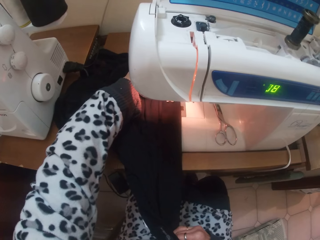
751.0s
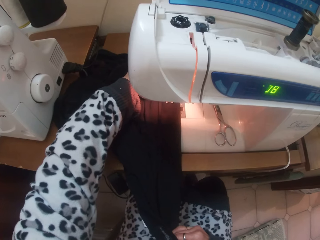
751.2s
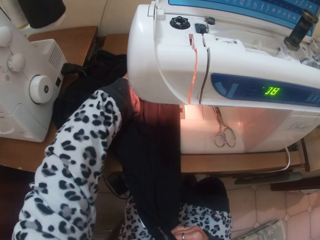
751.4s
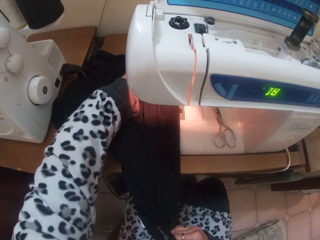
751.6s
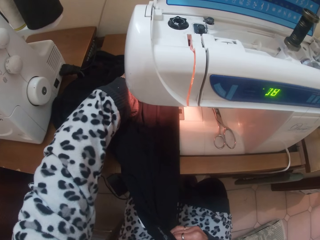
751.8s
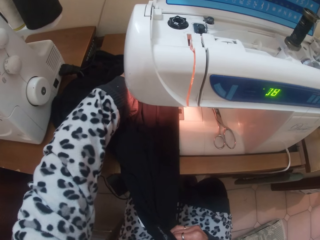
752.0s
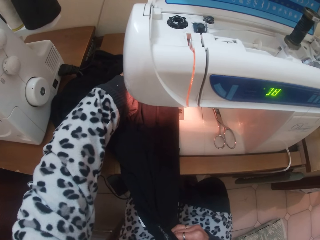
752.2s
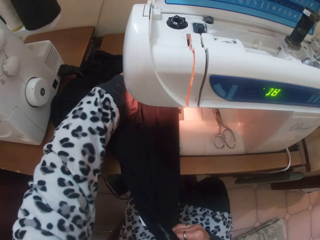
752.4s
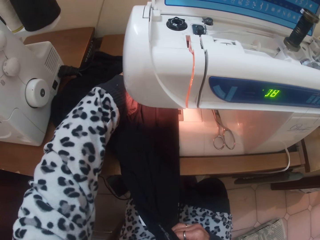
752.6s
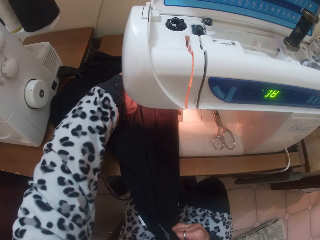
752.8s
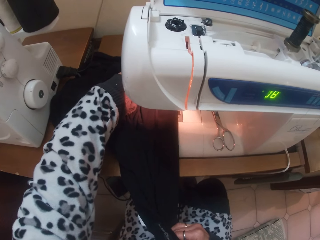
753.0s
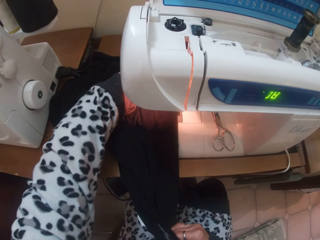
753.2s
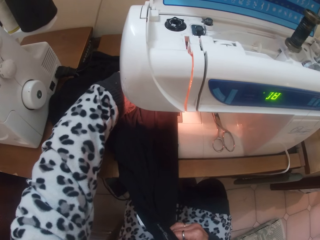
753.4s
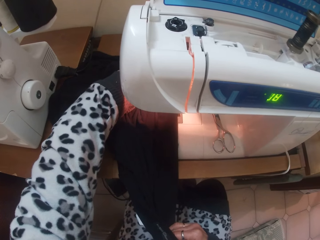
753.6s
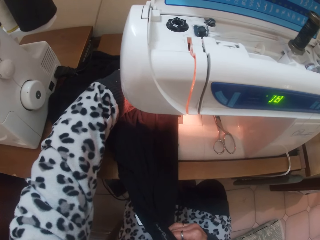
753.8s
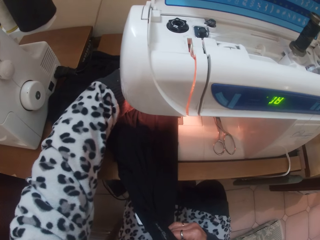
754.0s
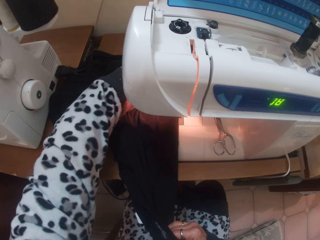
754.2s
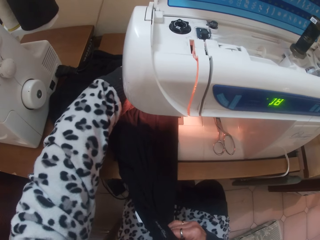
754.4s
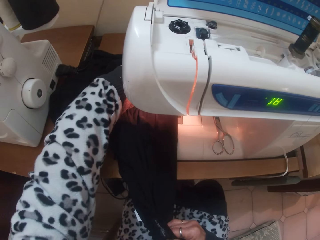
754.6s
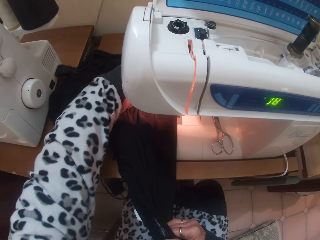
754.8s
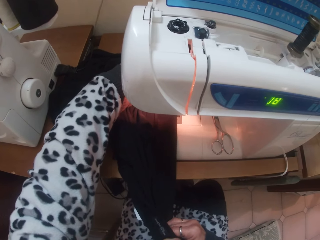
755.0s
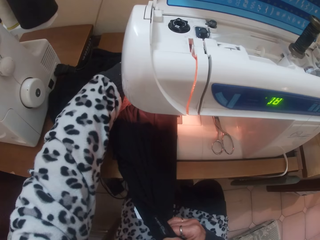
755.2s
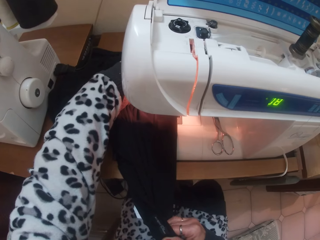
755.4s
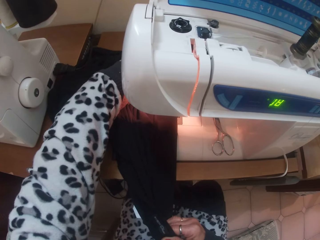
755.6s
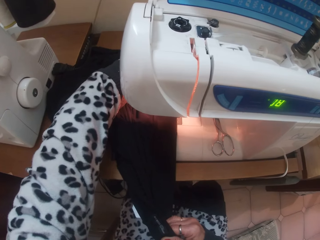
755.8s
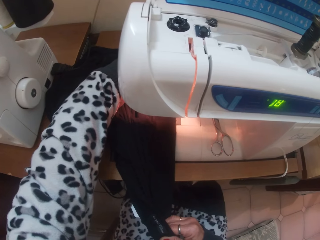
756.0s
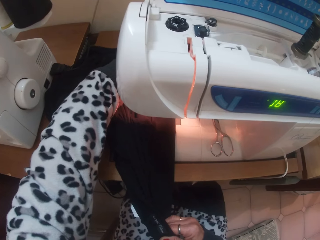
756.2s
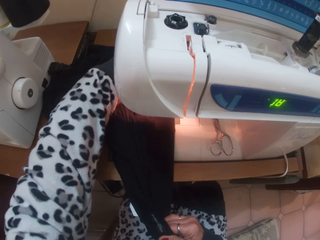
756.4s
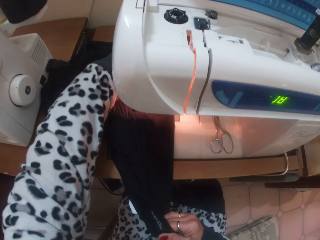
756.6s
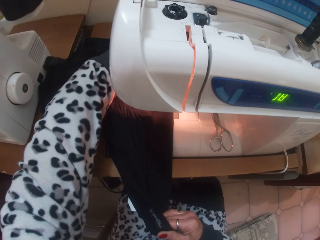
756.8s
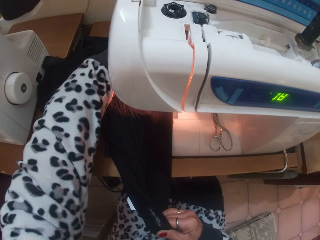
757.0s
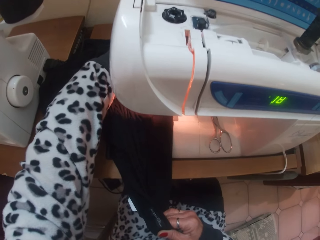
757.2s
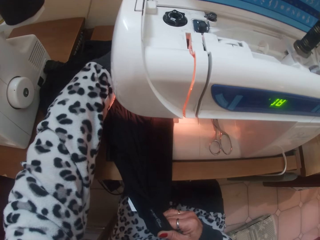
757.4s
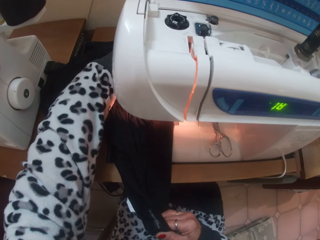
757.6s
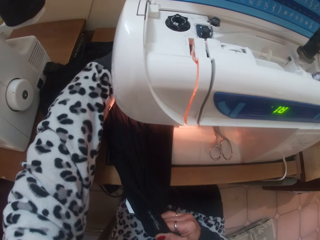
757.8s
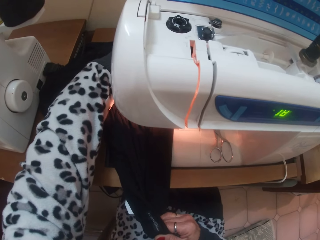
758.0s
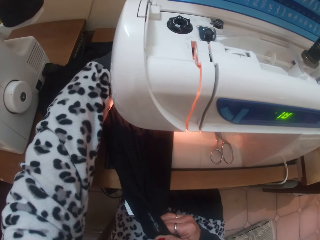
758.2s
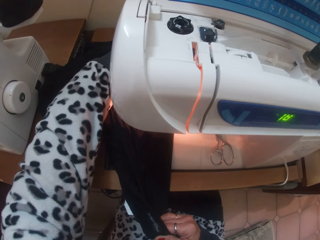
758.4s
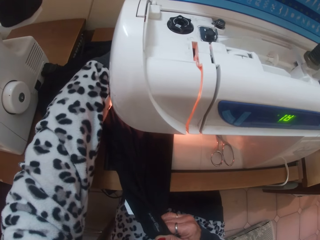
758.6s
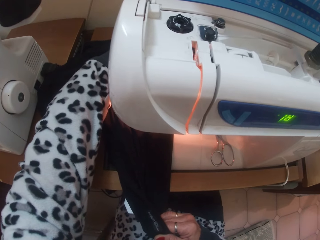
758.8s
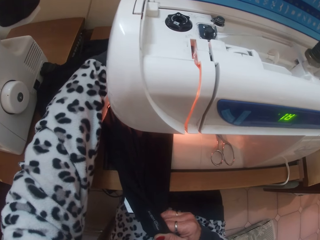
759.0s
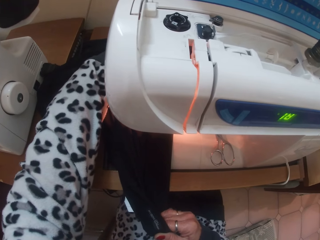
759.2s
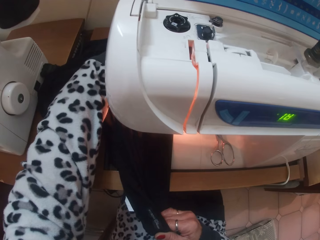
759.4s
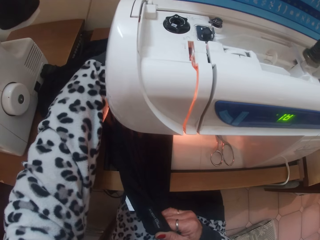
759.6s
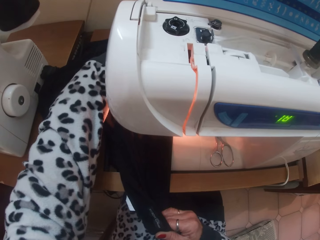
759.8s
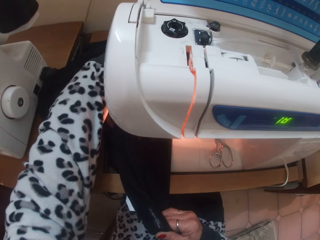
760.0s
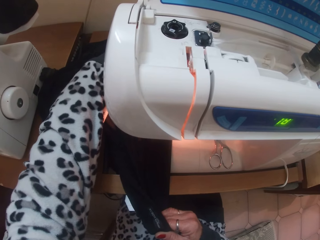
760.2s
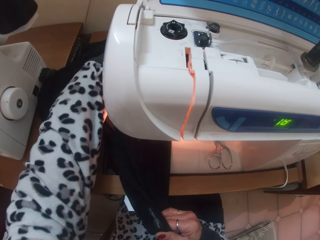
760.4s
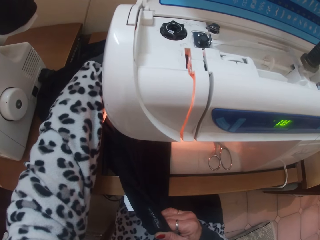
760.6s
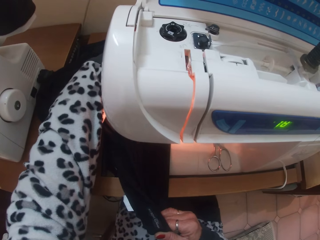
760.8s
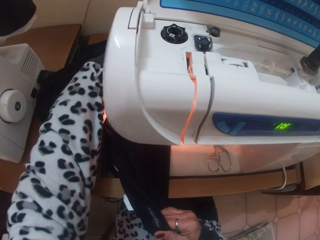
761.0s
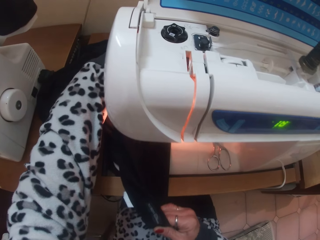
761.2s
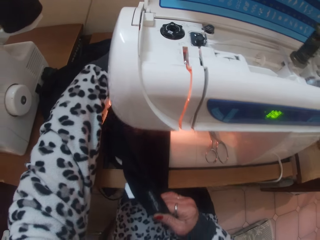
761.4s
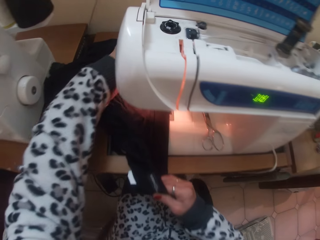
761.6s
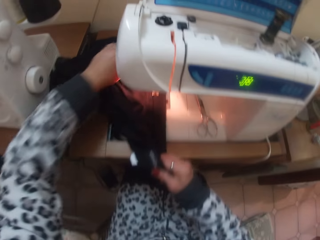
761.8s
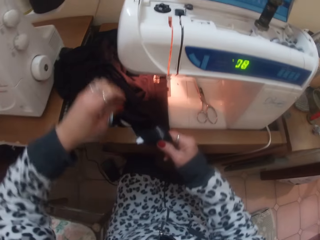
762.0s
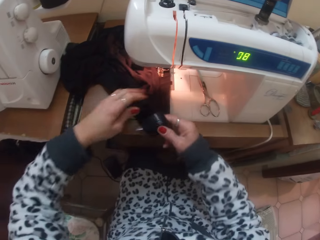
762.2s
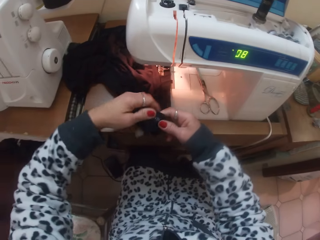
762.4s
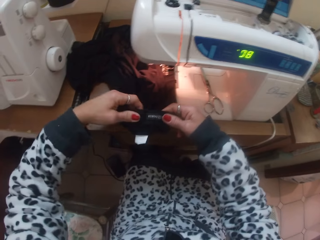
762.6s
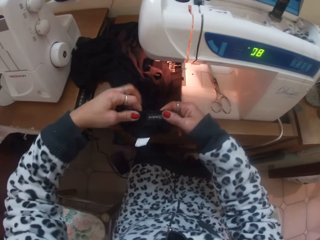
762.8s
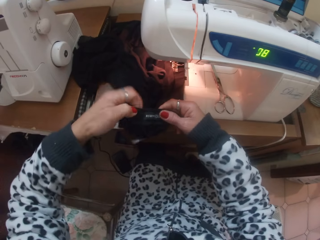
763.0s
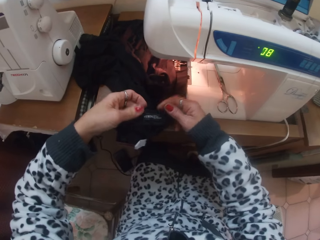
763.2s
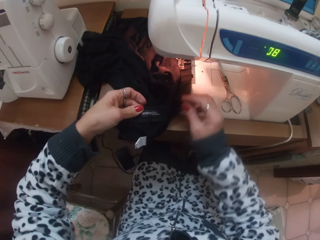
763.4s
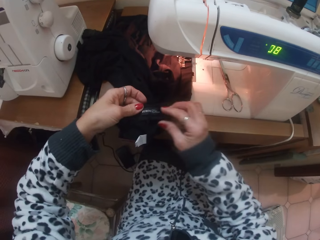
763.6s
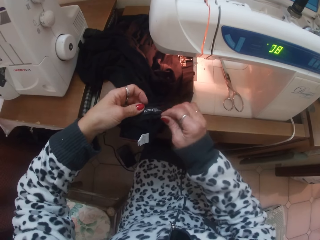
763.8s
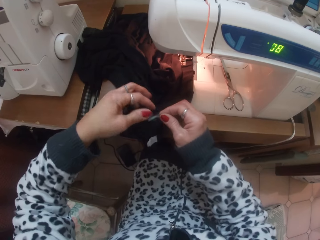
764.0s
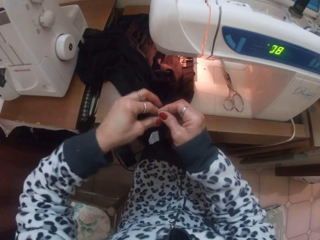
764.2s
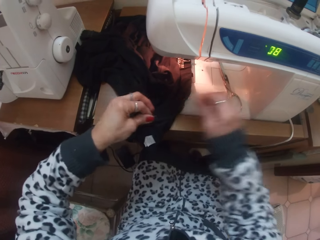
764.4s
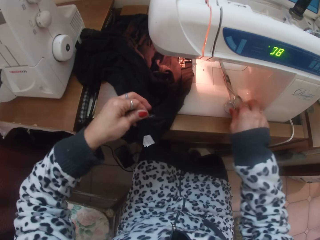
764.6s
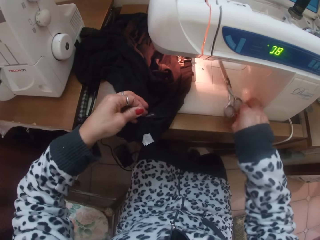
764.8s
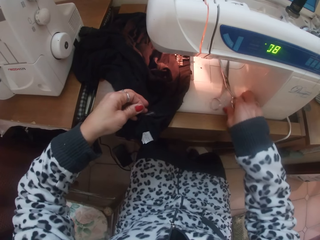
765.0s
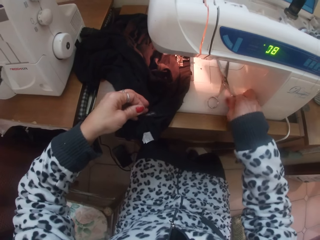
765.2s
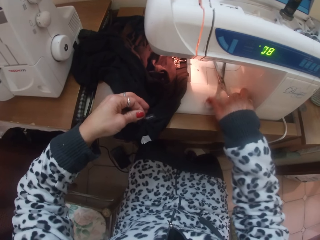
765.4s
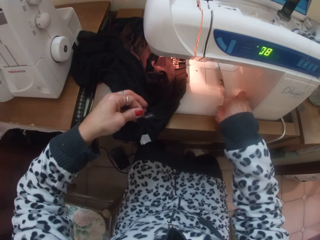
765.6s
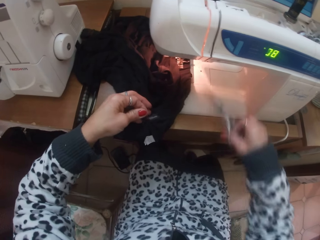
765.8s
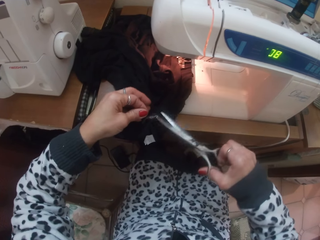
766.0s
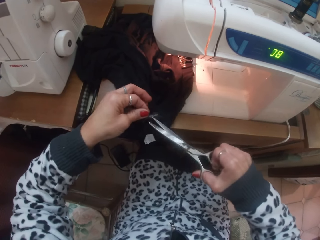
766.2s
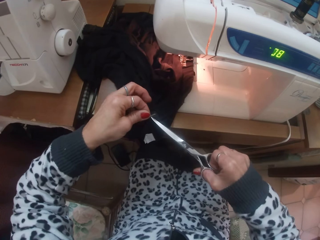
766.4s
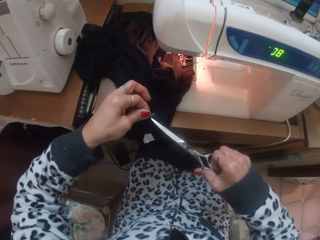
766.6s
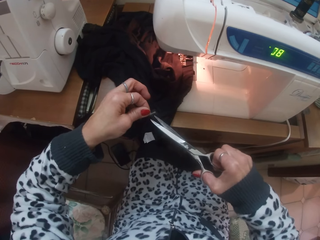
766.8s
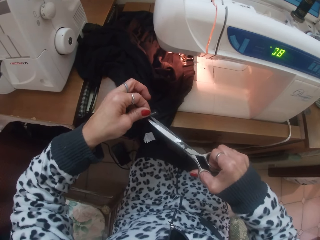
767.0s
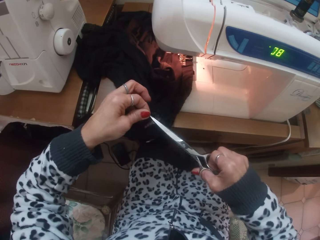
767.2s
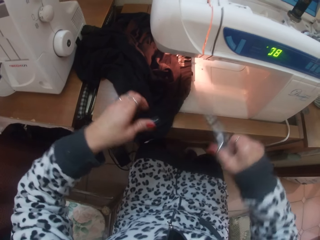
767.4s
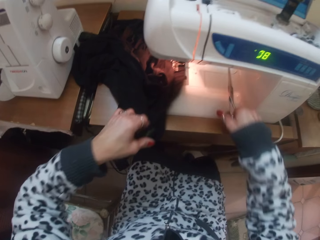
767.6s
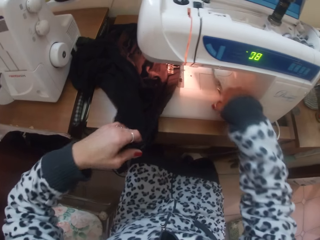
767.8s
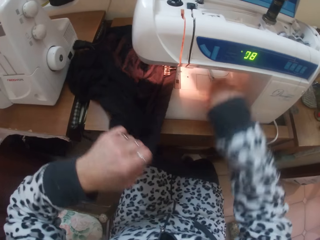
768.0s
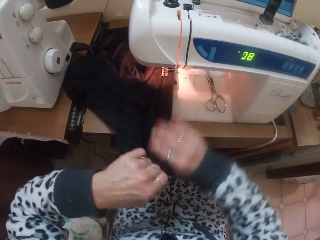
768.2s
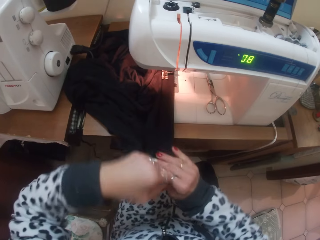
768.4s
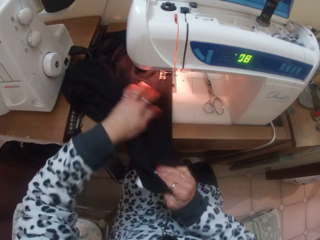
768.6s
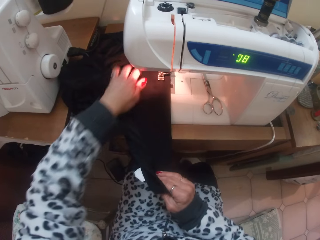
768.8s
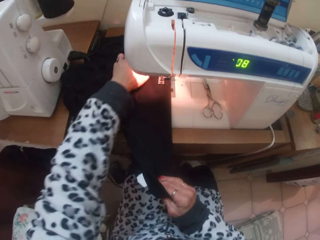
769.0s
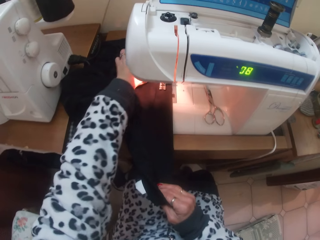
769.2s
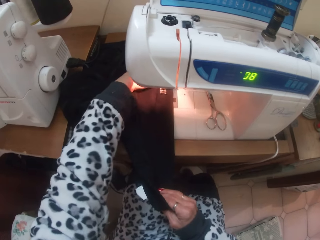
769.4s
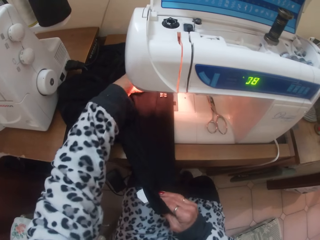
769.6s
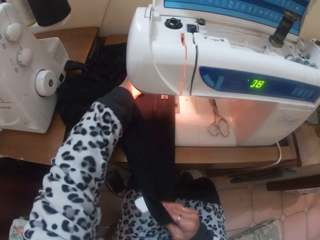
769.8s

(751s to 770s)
The camera wearer picks up the scissors on the sewing machine with her right hand. She cuts thread from the skirt with the scissors in her right hand. She places the scissors in her right hand on the sewing machine.

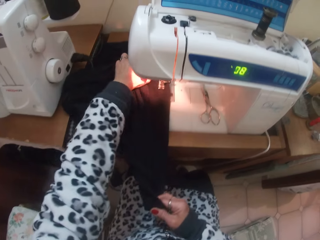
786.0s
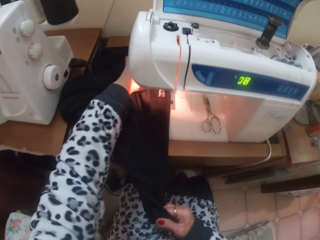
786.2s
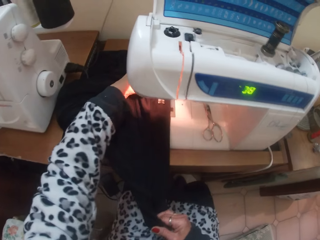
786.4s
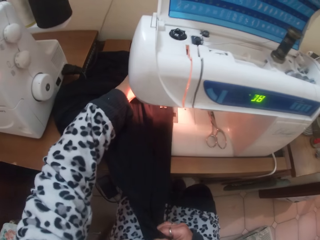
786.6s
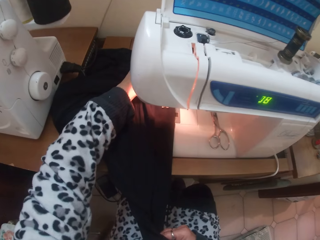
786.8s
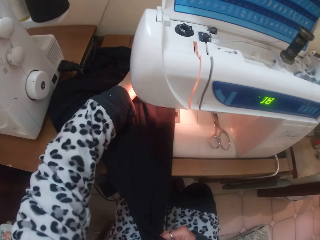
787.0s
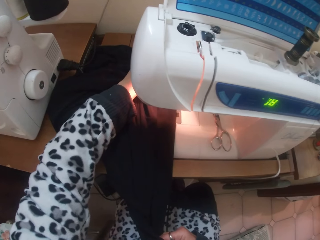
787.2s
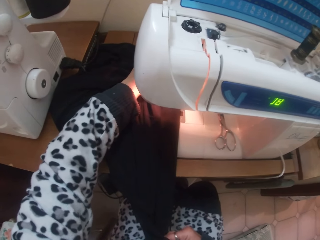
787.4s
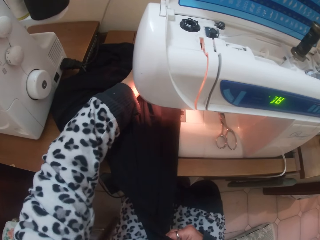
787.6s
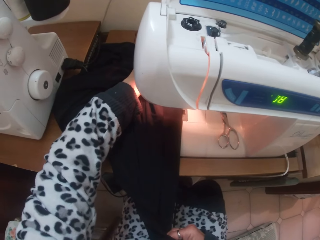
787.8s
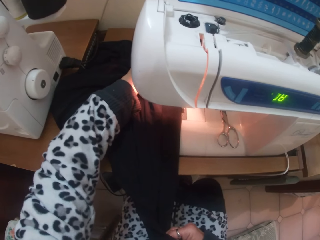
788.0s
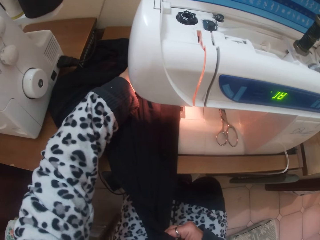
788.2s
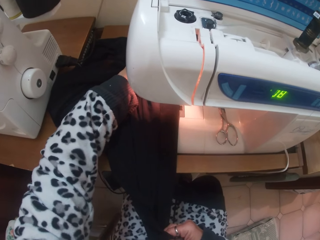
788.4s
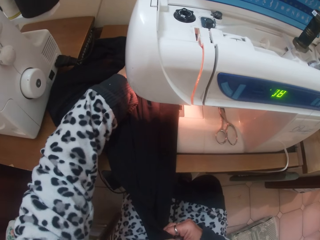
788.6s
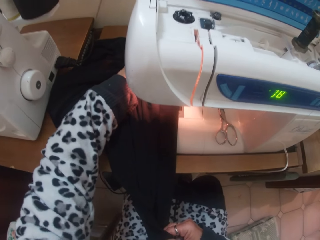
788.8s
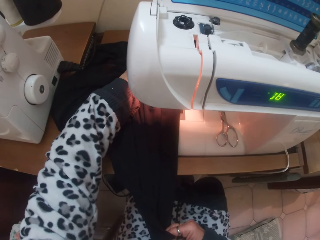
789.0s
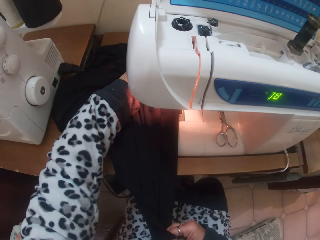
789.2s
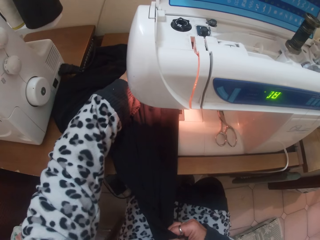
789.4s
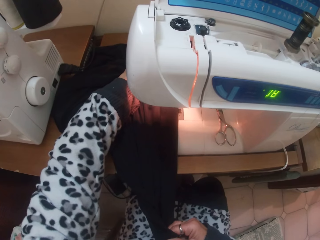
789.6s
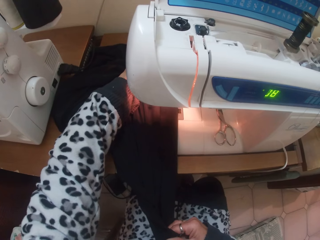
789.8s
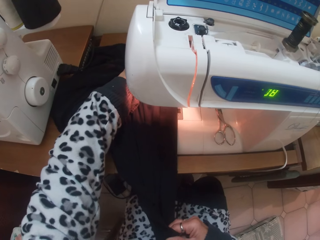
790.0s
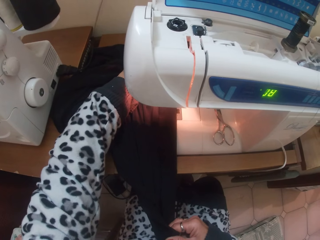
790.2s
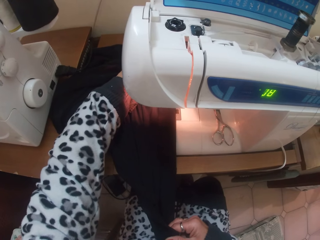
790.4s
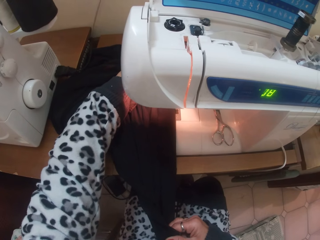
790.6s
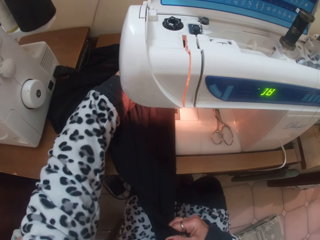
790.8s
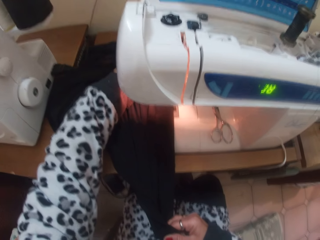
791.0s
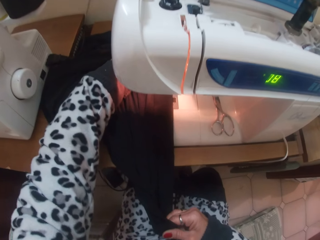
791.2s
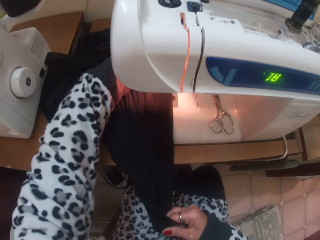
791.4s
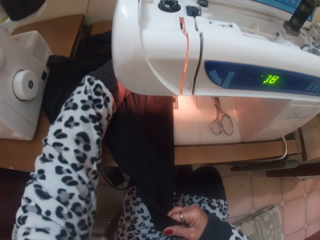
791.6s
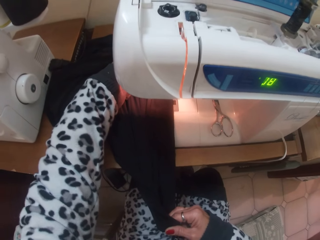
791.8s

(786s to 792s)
The camera wearer sews the skirt with the electric sewing machine.
